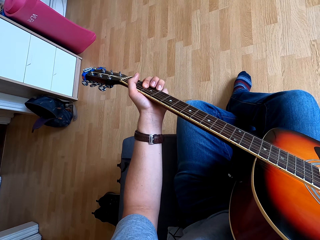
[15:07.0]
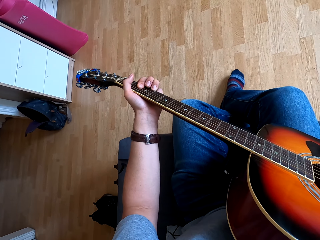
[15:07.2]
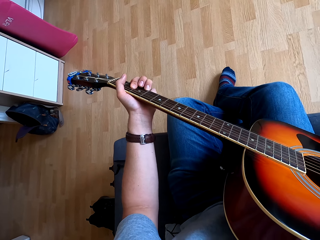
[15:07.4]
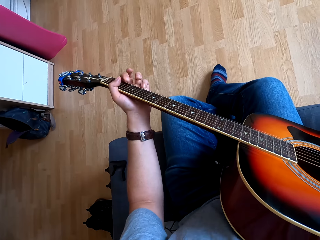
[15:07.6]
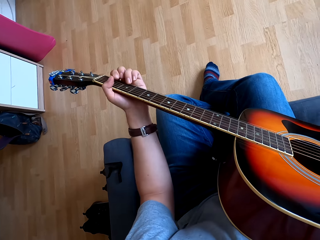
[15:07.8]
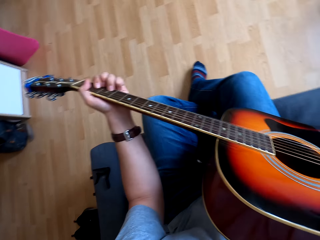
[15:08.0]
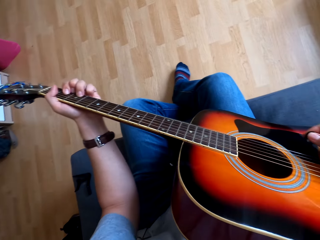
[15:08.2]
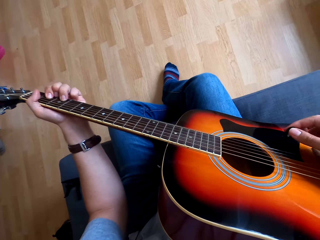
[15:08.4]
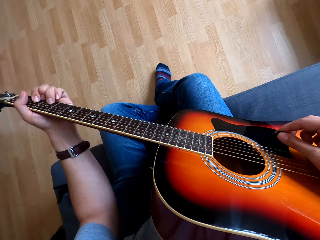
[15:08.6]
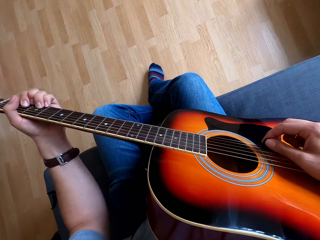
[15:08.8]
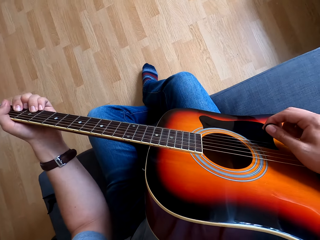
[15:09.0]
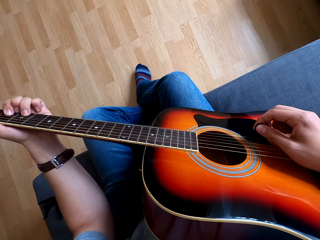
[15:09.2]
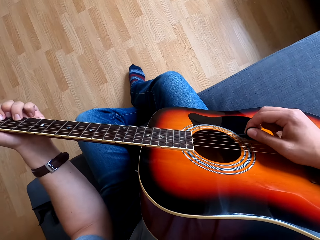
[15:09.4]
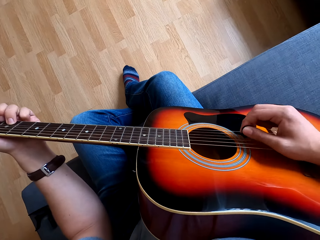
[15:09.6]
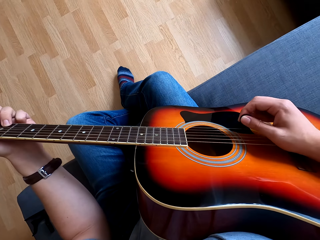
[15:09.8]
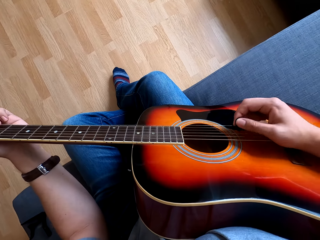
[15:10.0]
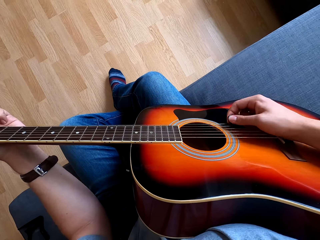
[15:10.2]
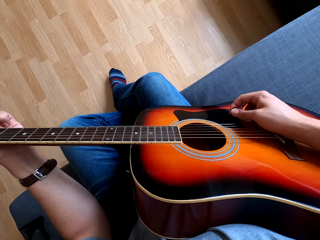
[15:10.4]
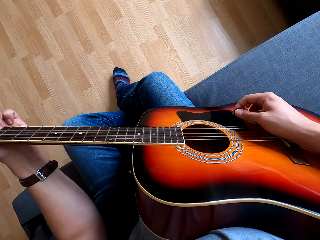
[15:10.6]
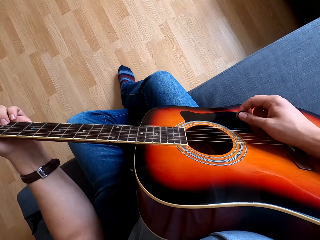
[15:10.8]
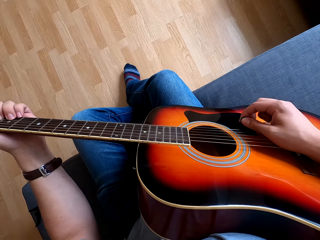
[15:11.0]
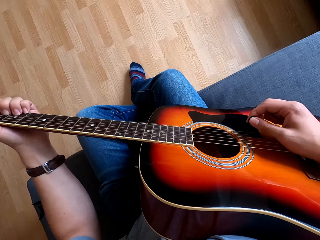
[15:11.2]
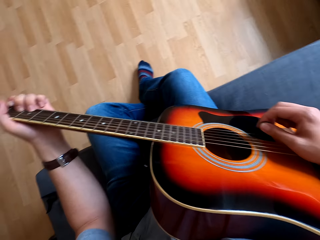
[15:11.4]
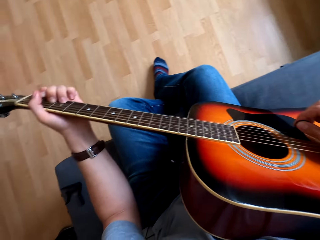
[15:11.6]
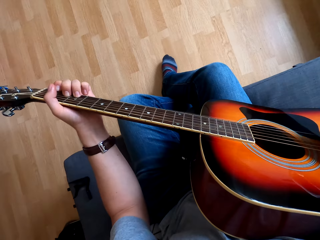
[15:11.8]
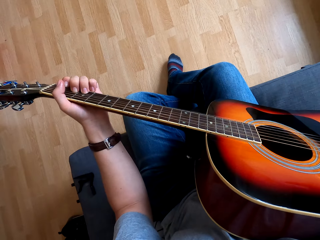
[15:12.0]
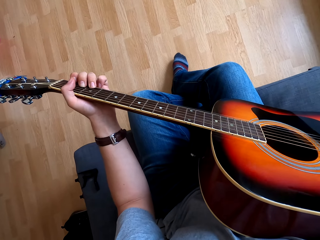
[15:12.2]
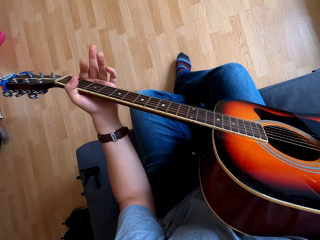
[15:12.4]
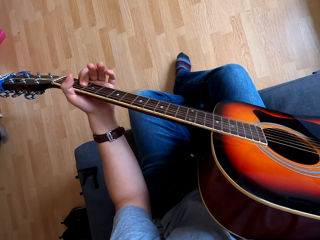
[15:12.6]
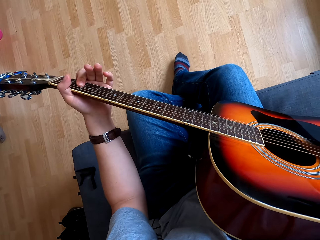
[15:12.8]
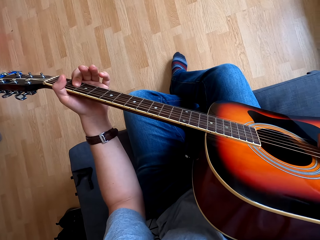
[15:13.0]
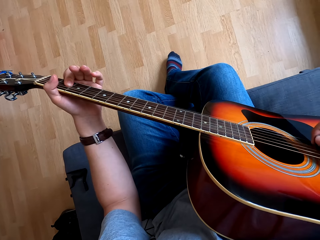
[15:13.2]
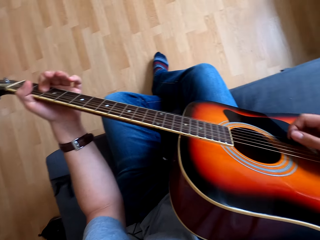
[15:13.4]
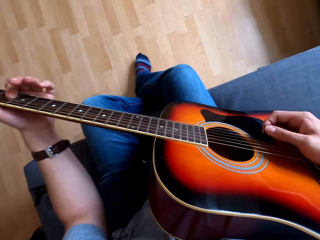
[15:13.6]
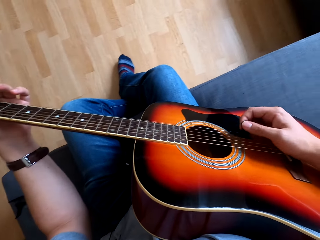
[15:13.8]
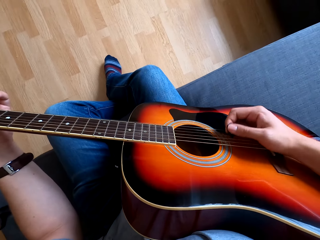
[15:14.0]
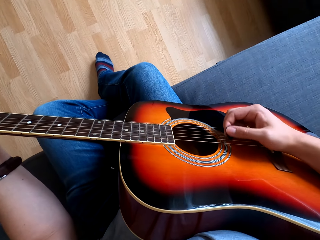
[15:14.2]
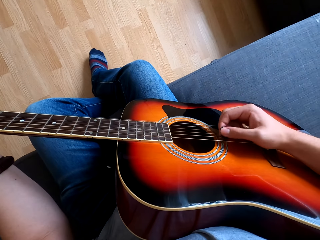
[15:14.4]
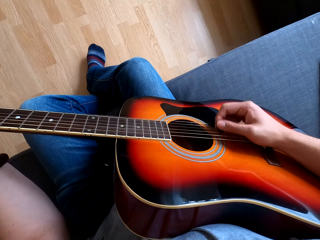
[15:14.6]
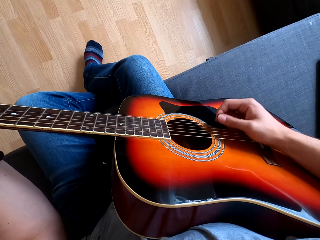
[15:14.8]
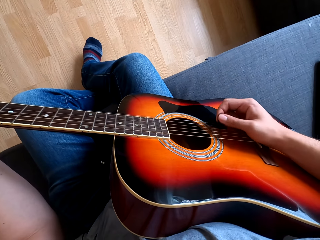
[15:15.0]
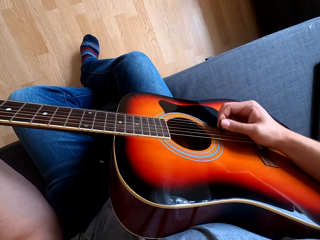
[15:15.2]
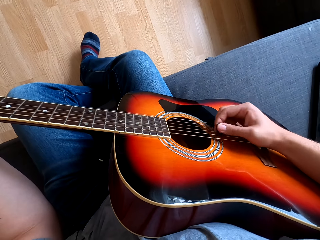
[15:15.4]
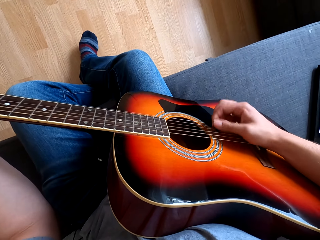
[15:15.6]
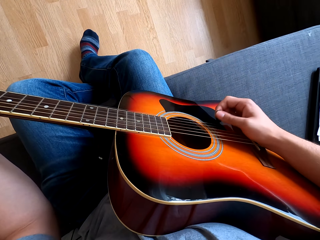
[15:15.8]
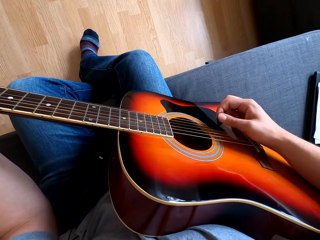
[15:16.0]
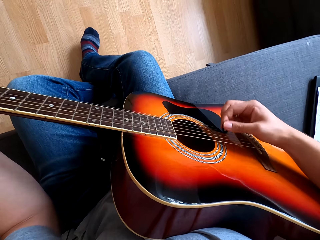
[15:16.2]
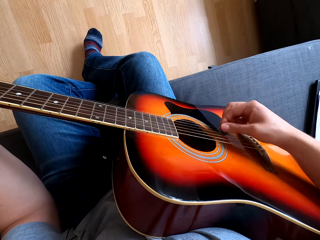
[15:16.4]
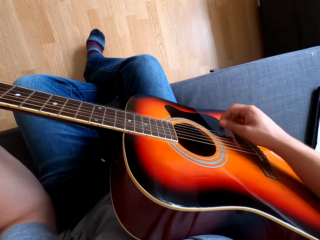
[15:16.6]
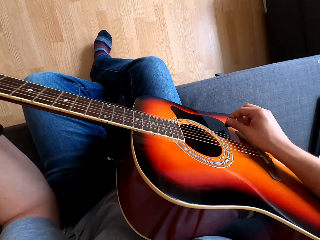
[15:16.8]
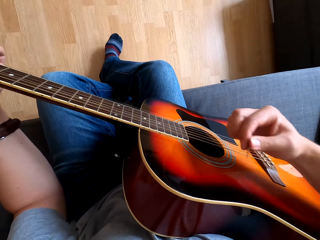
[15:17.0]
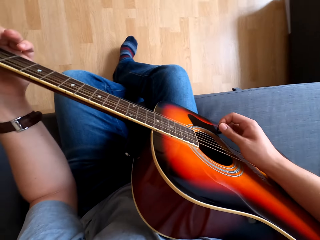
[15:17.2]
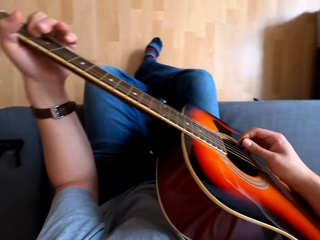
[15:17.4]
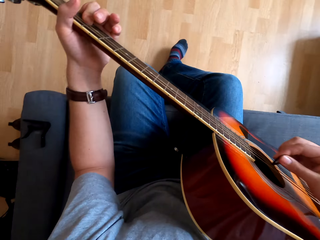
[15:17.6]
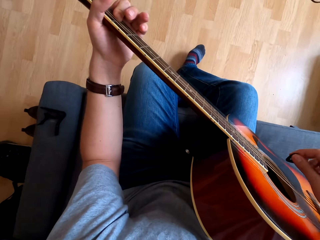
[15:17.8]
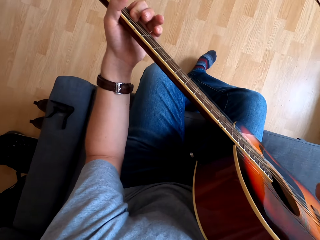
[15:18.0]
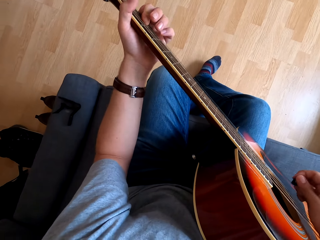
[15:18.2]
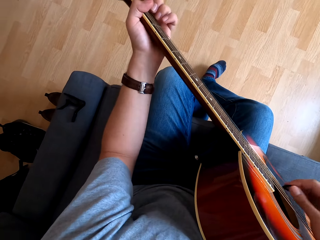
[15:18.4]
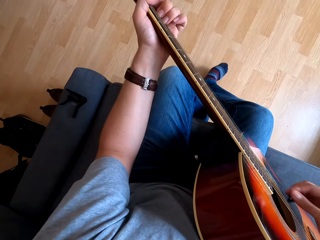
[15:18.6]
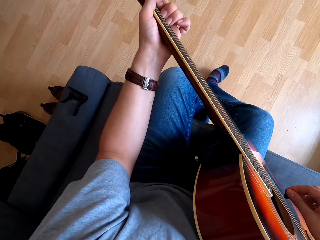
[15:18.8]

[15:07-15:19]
The camera wearer moves his left hand on the guitar. He plays the guitar. He plays the guitar repeatedly. He moves his left hand on the guitar. He plays the guitar. He plays the guitar repeatedly.

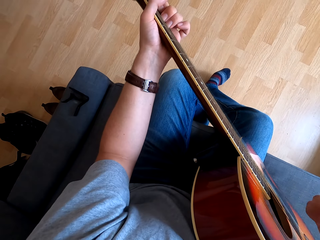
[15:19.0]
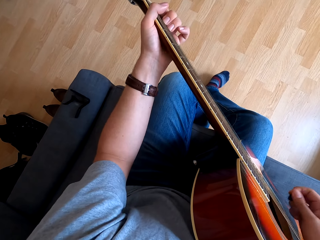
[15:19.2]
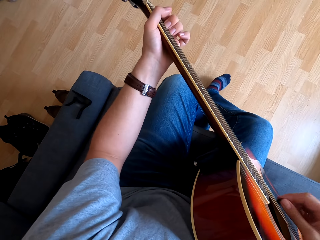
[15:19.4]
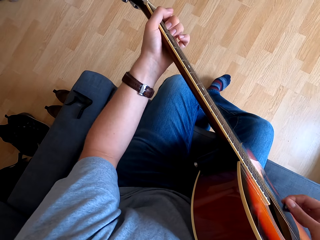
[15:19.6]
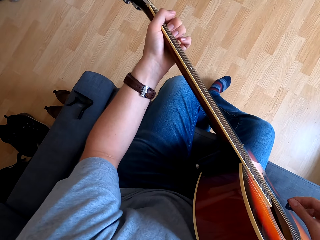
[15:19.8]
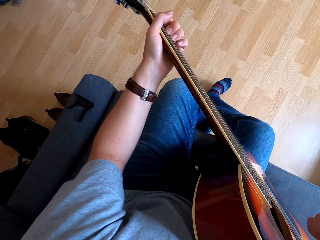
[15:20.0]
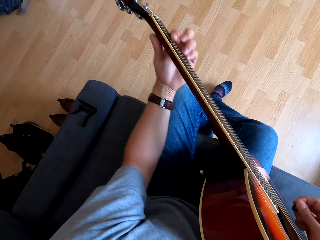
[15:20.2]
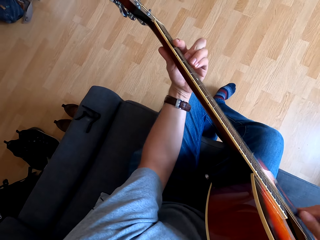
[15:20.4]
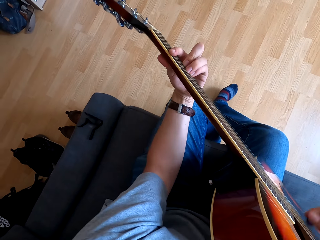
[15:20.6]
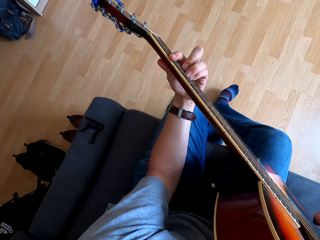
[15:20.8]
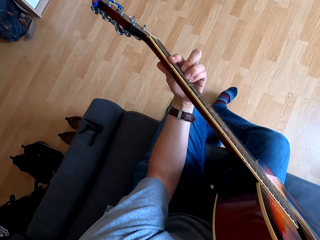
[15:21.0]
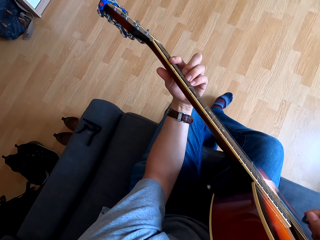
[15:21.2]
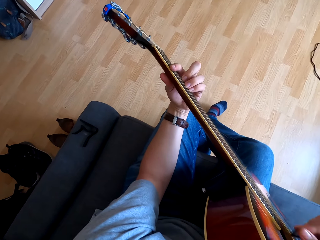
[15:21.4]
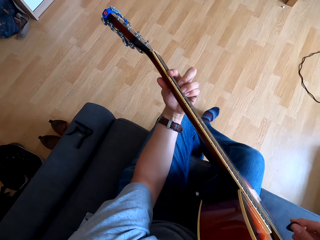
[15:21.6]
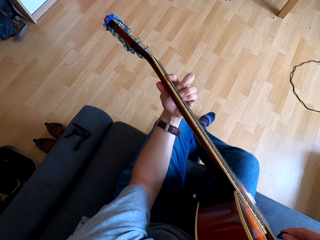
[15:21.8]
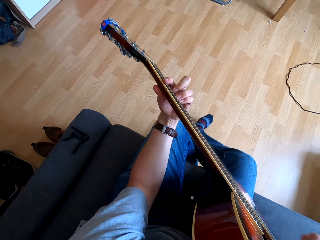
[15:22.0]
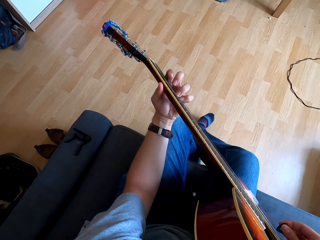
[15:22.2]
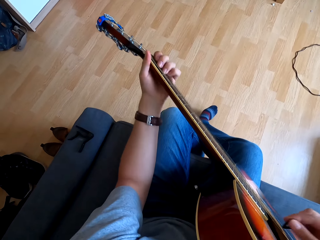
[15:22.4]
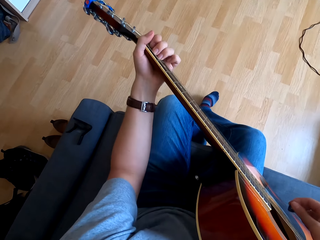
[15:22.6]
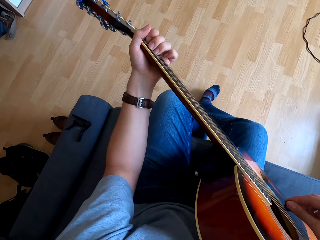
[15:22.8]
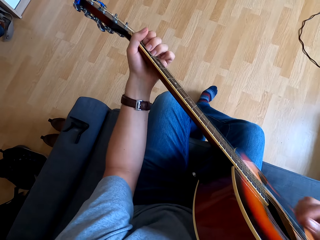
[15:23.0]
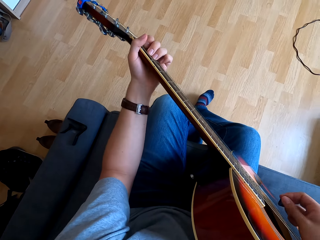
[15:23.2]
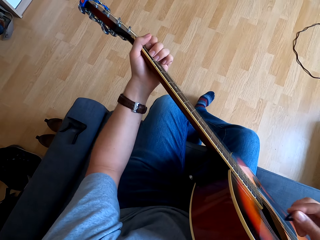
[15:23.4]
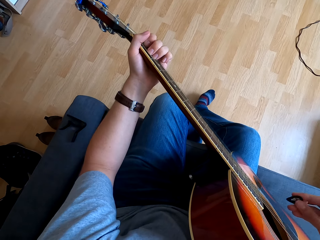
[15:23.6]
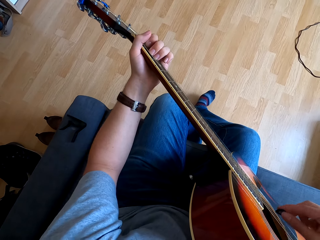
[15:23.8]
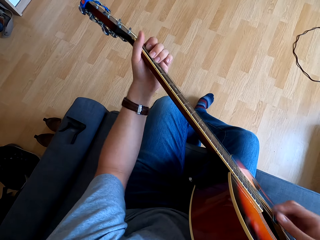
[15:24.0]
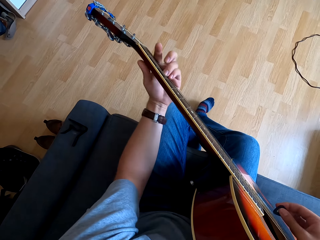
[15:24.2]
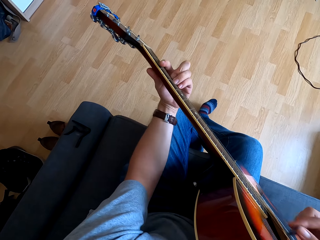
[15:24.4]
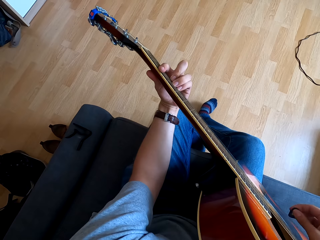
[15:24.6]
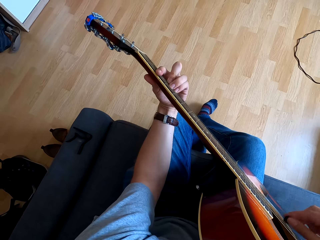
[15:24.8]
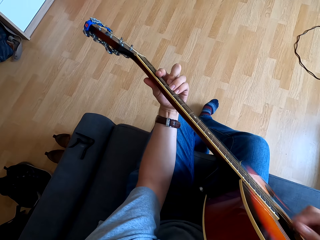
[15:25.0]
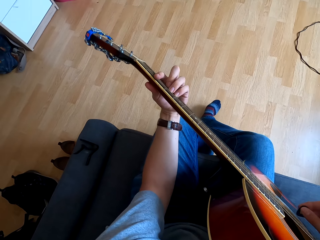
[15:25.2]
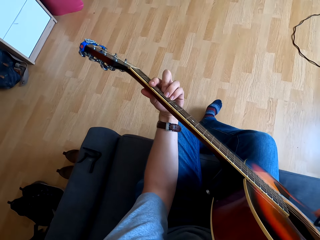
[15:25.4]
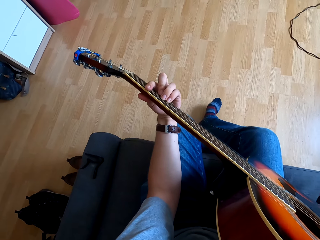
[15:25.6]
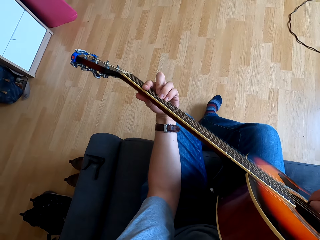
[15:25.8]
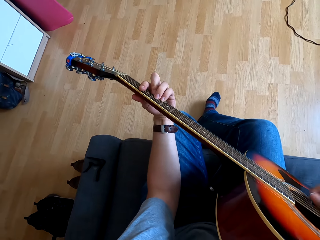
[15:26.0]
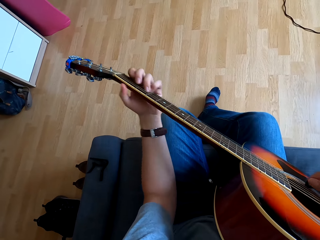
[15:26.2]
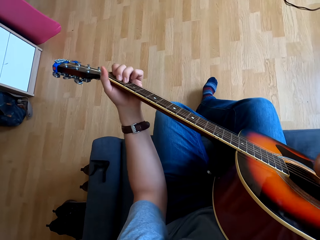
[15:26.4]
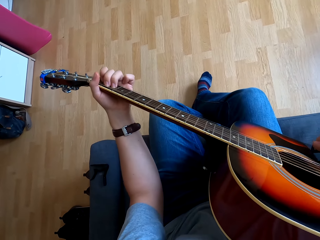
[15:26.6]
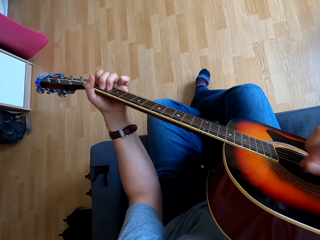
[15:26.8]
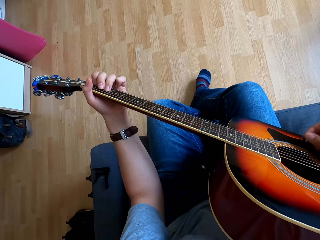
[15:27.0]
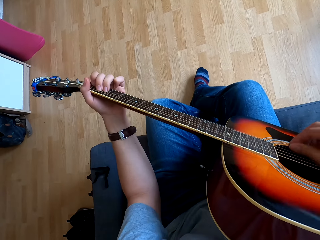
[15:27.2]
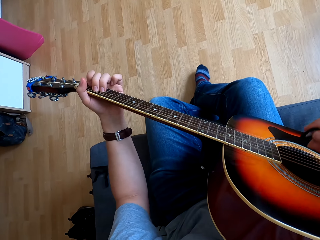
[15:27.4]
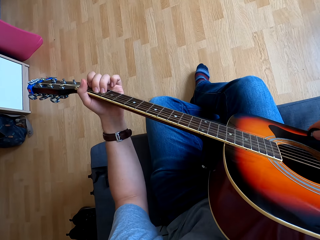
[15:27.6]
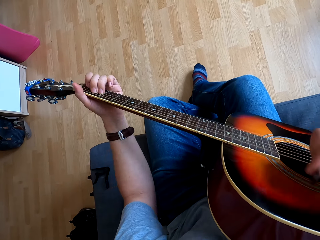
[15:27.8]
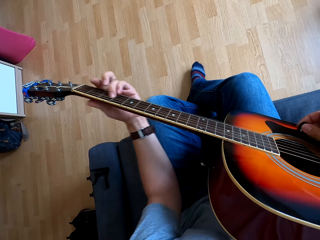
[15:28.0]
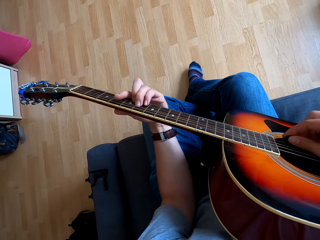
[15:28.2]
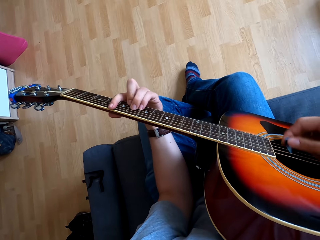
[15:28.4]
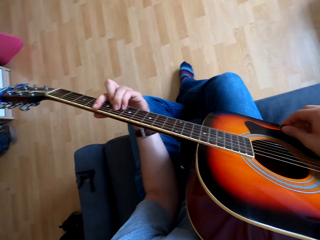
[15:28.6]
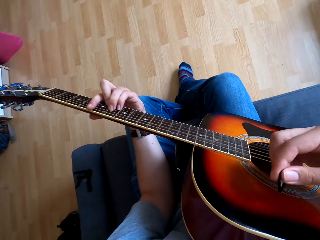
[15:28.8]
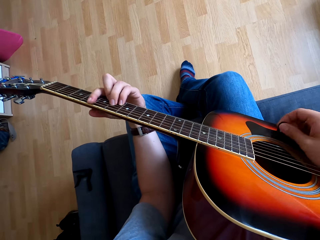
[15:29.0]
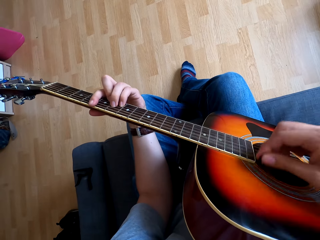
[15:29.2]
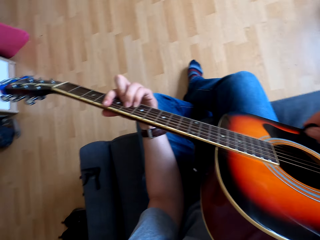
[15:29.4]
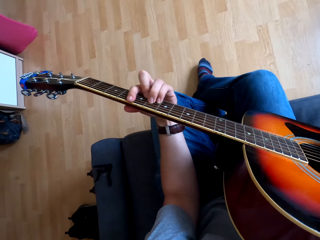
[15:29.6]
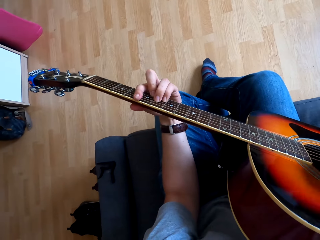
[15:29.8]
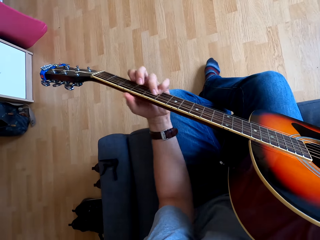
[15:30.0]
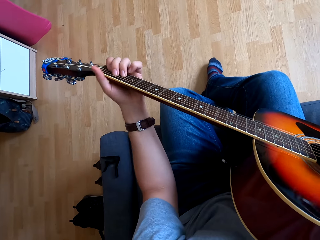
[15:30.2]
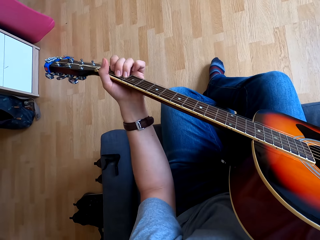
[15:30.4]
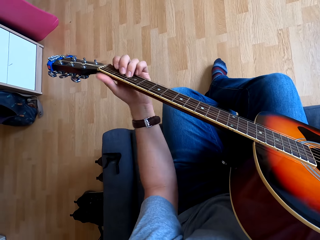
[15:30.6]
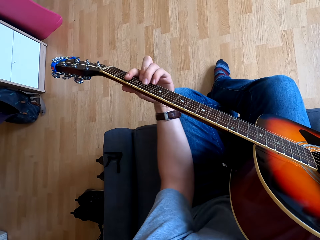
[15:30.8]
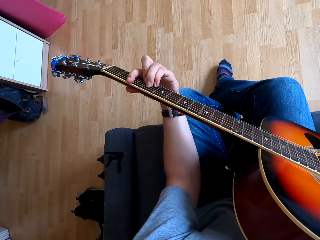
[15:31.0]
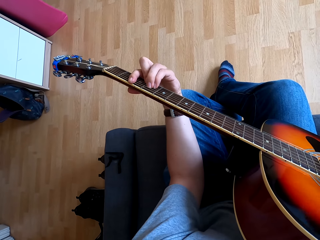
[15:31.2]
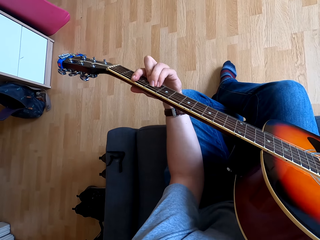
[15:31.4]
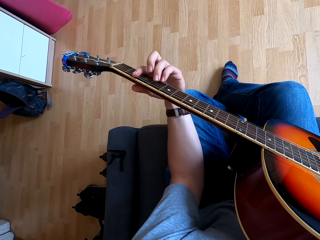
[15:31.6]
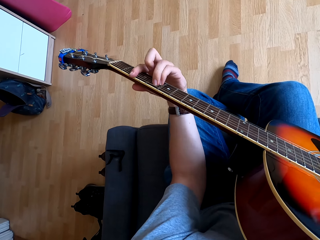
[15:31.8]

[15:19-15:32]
The camera wearer moves his left hand on the guitar. He plays the guitar. He moves his left hand on the guitar. He plays the guitar. He moves his left hand on the guitar. He moves his left hand on the guitar again. He plays the guitar. He plays the guitar repeatedly.
